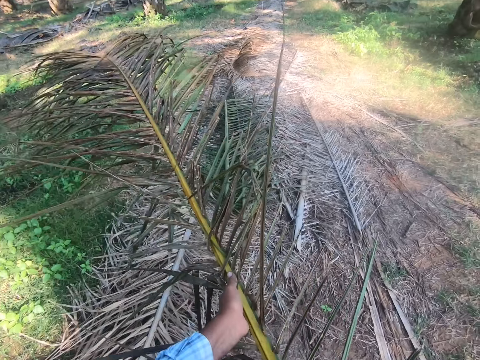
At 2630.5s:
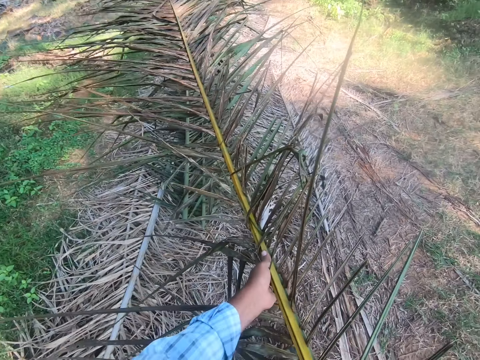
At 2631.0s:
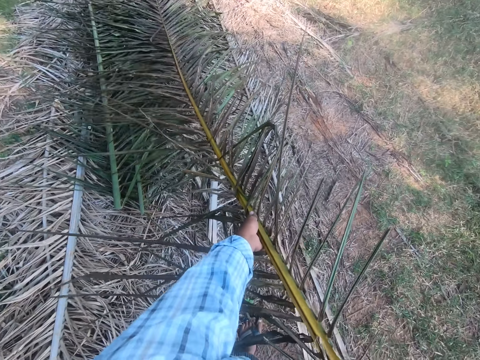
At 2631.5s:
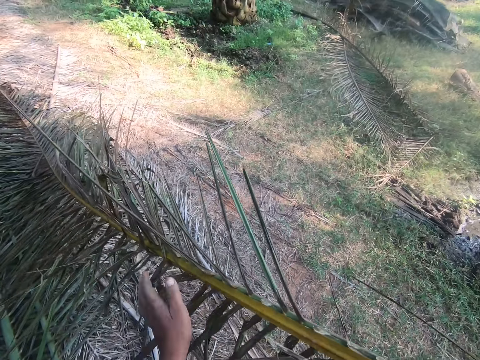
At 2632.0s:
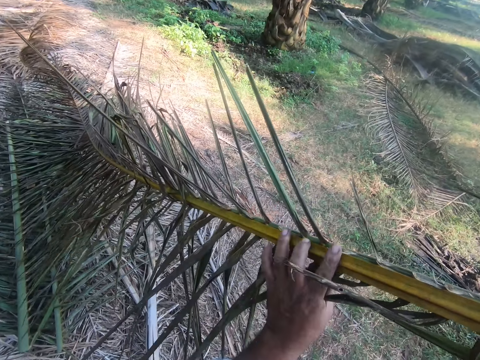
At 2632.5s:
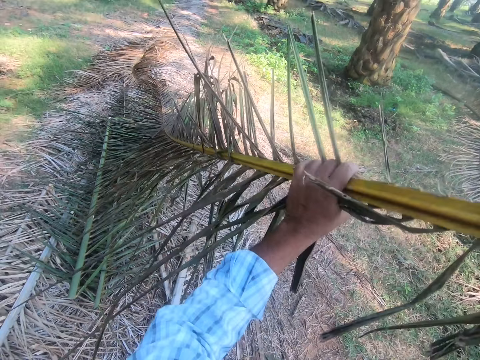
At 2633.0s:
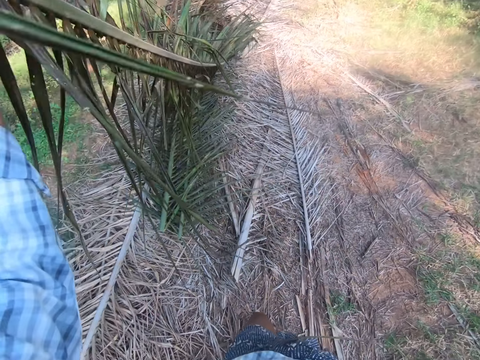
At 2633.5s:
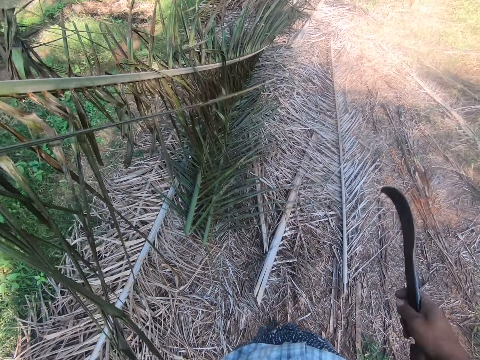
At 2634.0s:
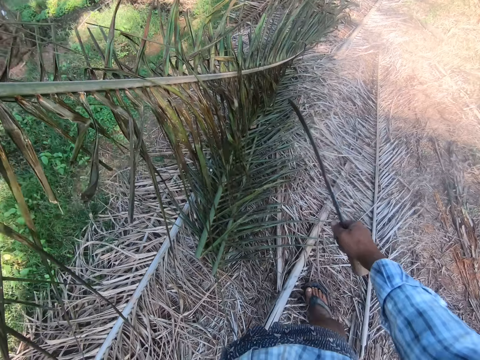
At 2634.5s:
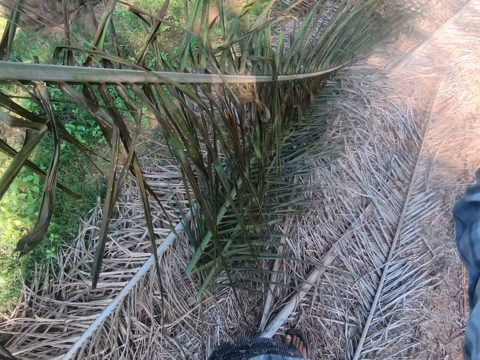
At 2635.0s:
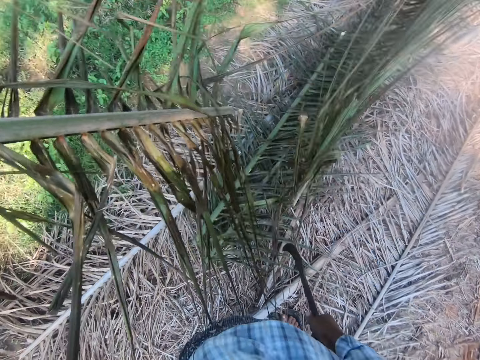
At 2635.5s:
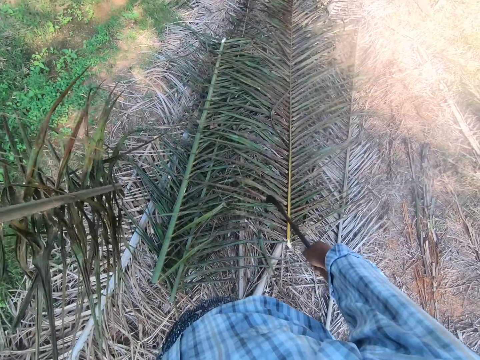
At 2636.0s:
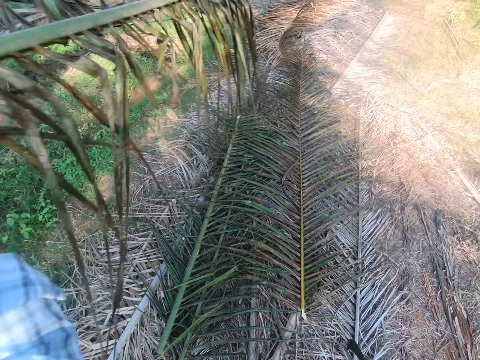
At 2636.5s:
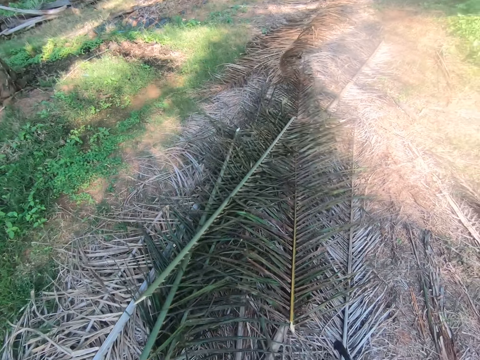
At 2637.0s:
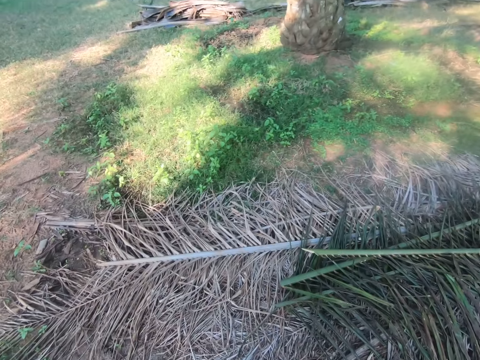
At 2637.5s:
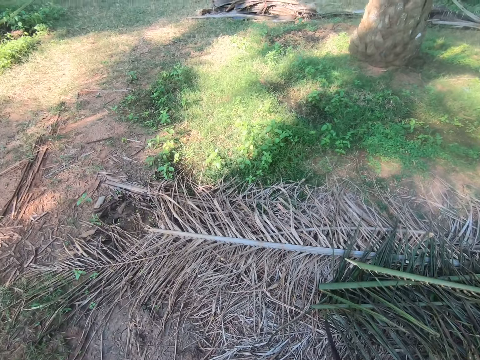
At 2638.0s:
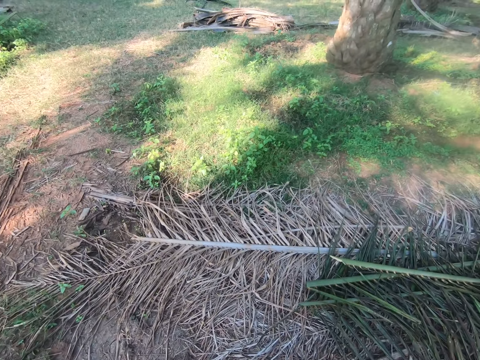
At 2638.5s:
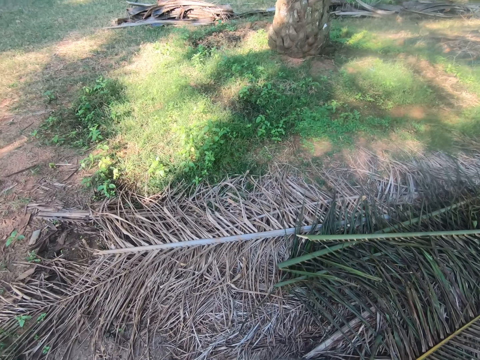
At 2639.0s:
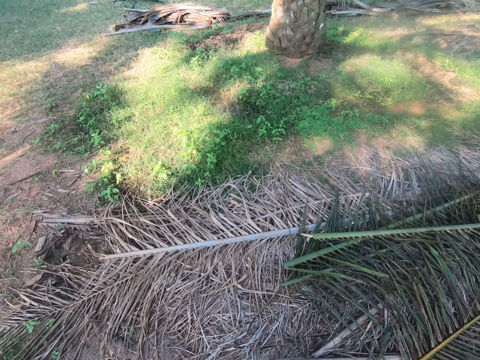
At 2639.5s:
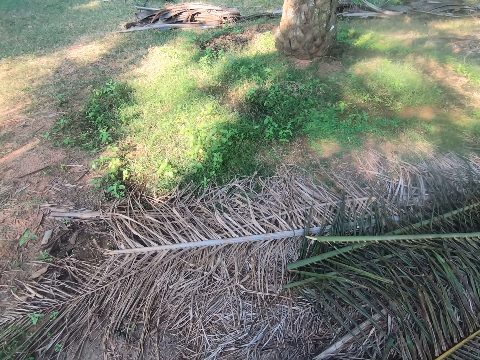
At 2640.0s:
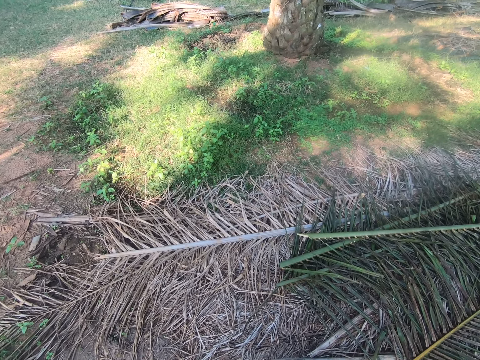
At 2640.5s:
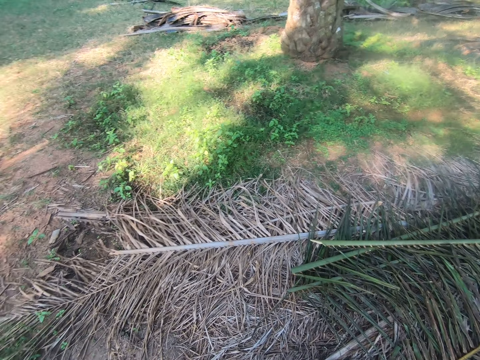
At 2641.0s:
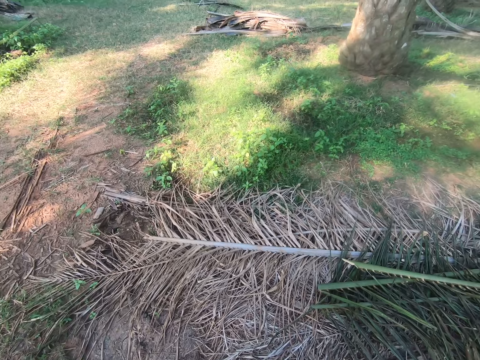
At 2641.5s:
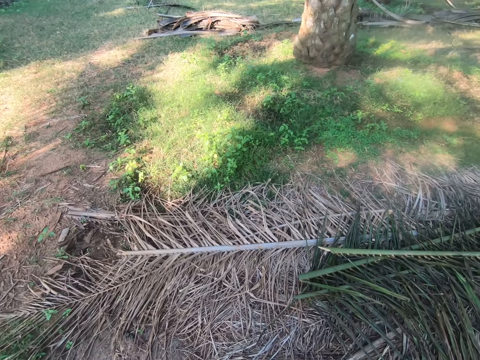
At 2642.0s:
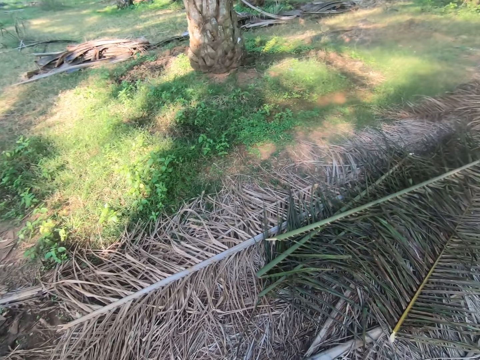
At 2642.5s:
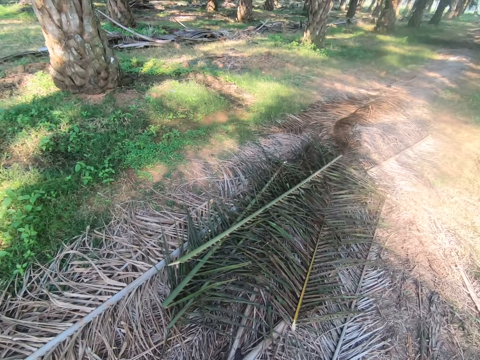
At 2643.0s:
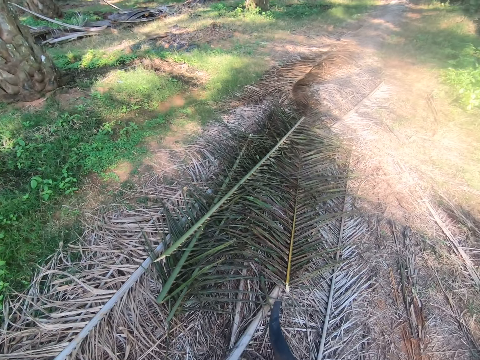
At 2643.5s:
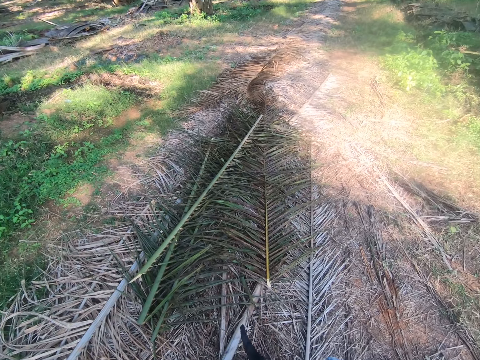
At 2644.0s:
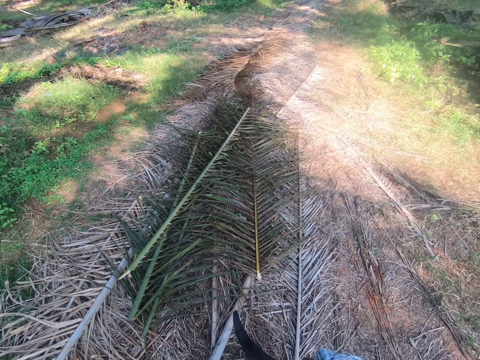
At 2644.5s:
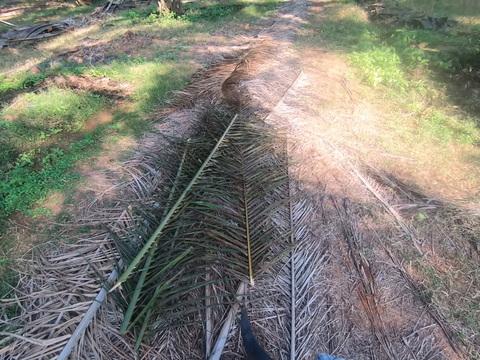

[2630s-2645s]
The camera wearer drops the palm leaf. They cut the palm frond into two with a sickle. They drop the palm frond on a heap of palm fronds. They look around.

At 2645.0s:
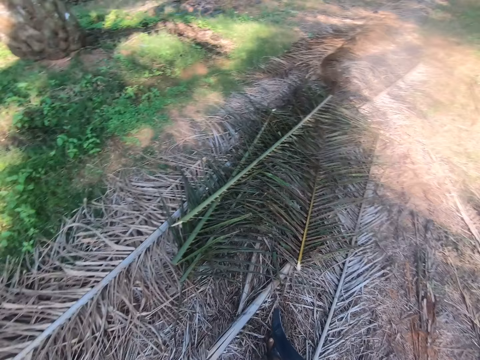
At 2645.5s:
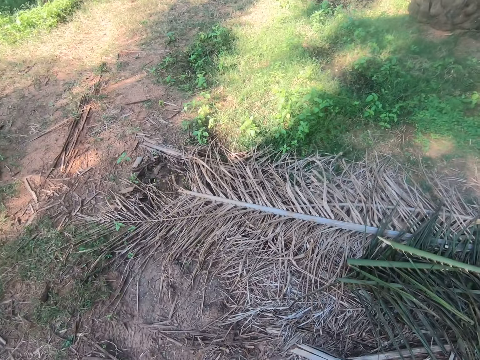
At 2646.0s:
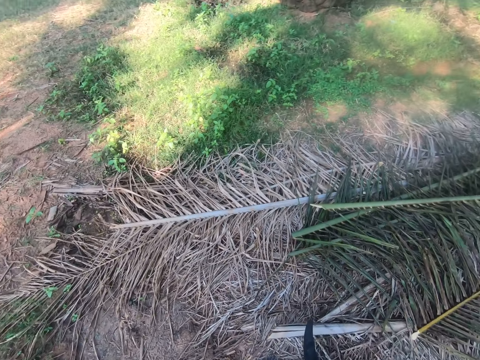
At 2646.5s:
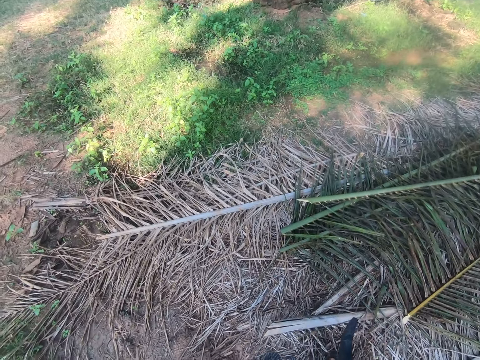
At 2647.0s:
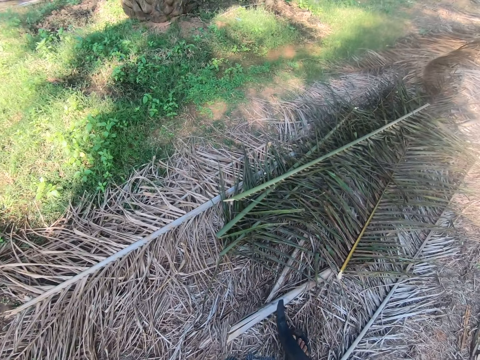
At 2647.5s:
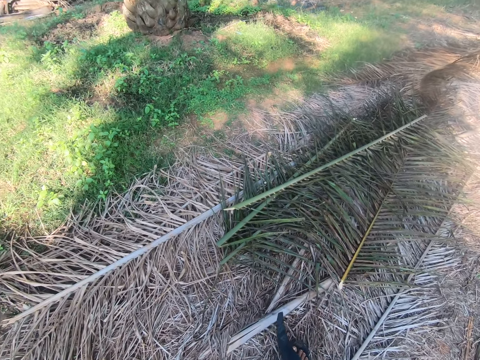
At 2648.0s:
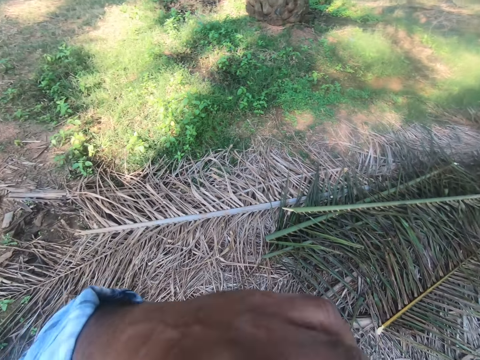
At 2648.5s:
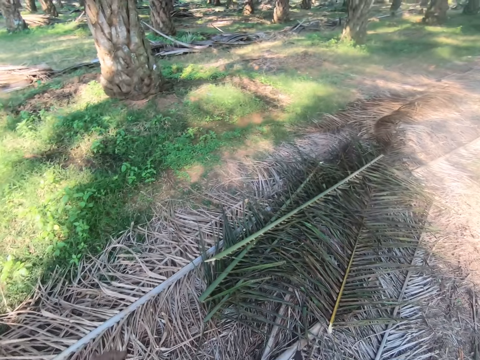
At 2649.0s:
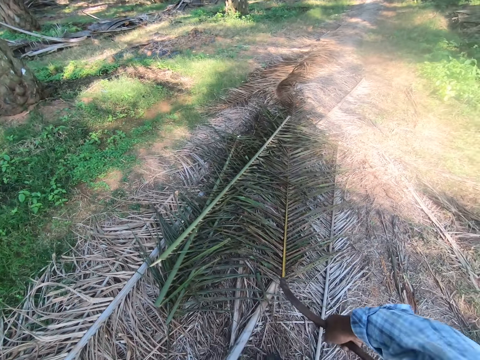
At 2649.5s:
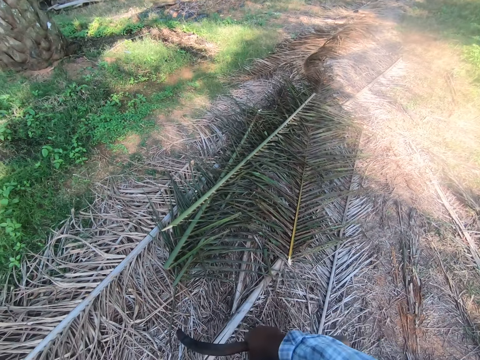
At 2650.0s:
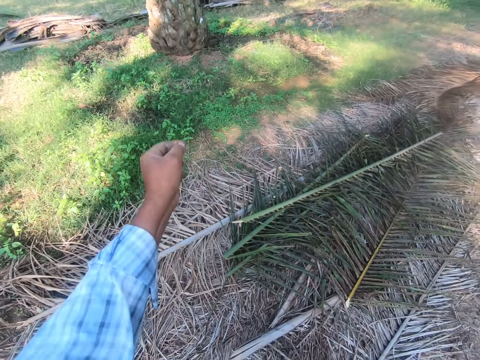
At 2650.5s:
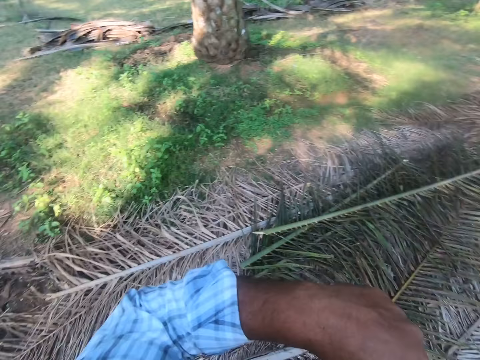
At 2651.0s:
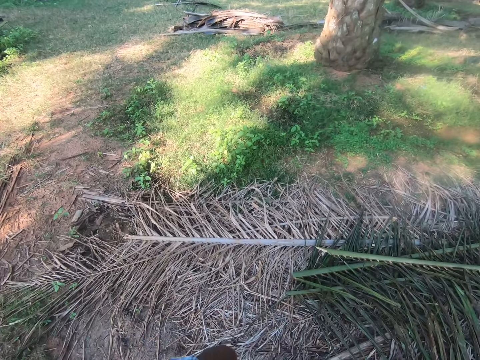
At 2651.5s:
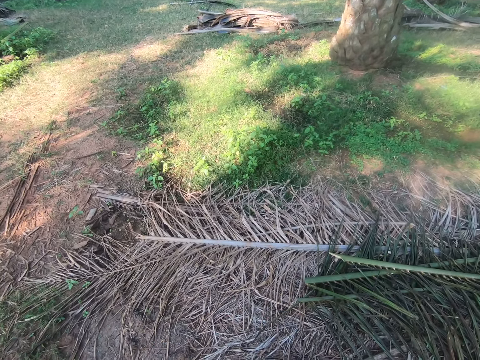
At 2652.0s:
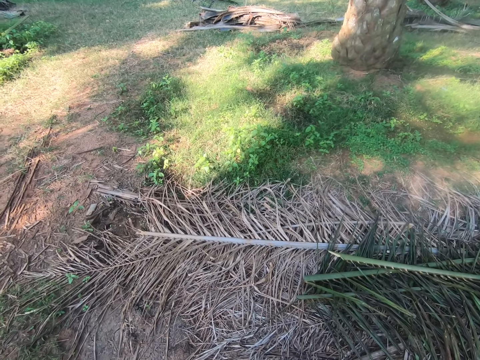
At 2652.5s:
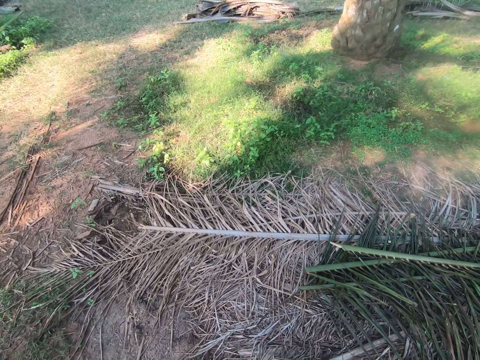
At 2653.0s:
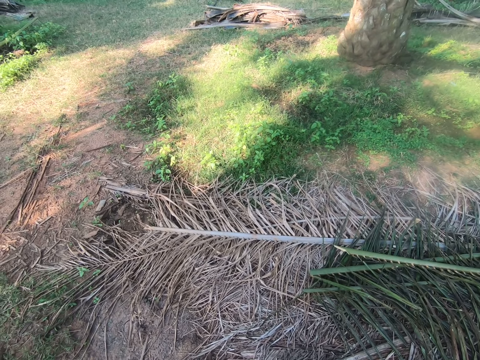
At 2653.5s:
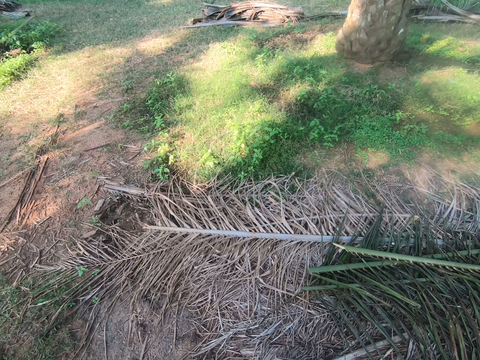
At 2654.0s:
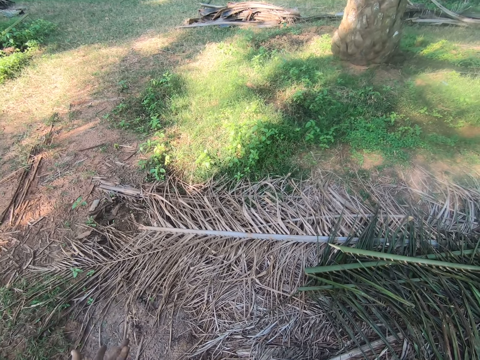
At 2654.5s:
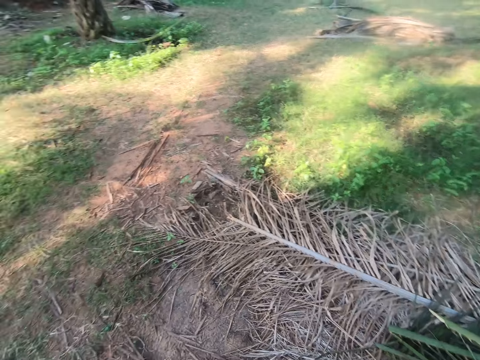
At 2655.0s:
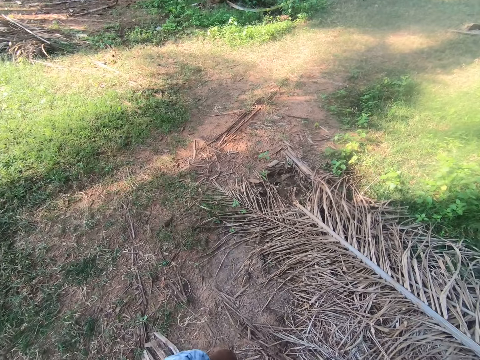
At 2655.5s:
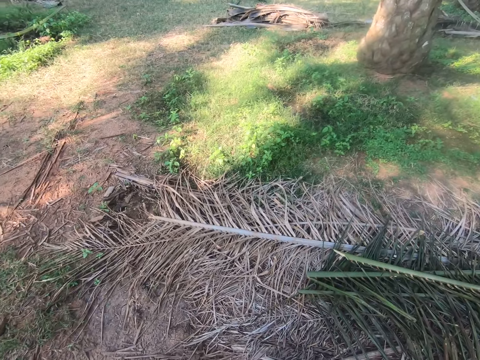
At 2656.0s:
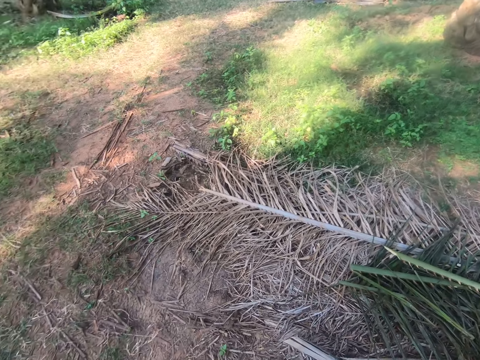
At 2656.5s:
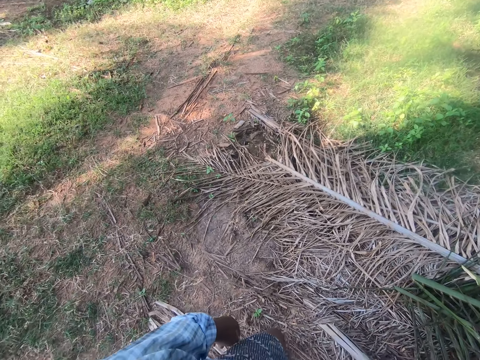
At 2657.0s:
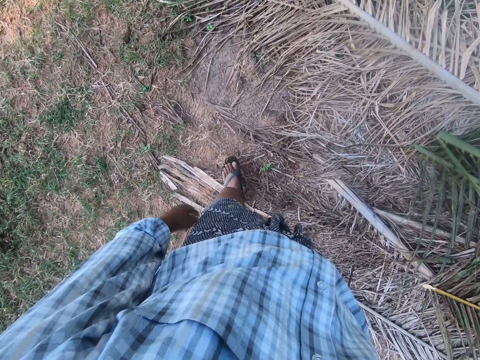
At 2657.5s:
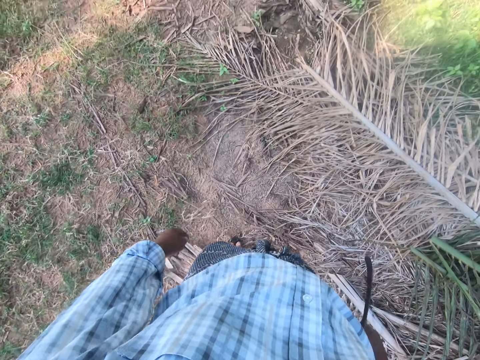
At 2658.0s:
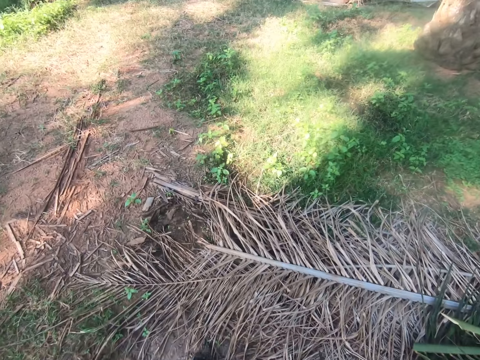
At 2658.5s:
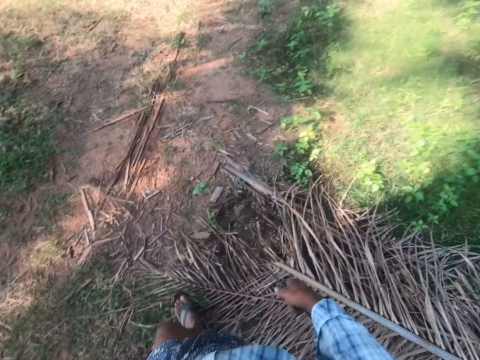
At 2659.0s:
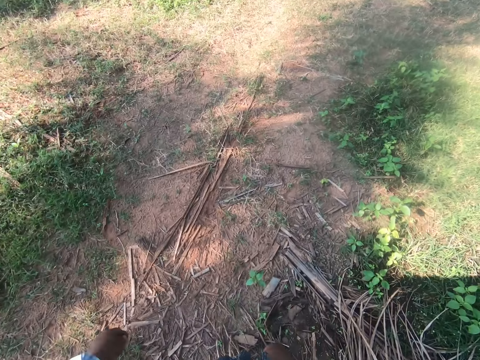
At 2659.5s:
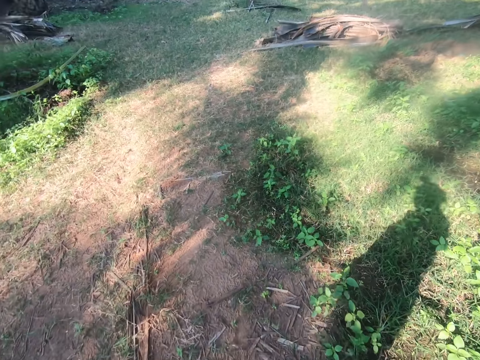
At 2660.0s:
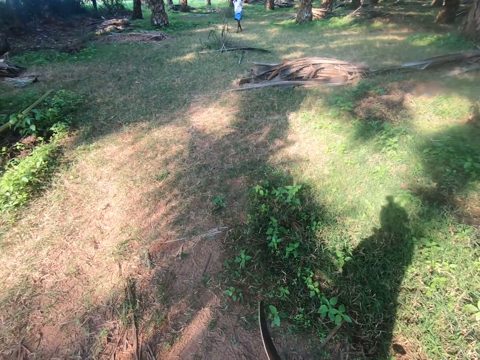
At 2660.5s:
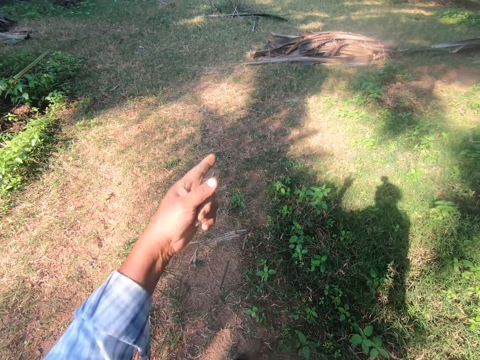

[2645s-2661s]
The camera wearer walks around.
